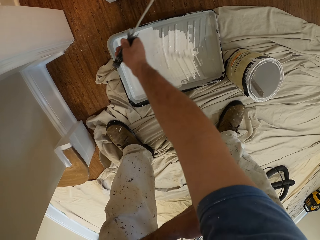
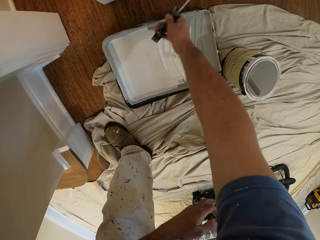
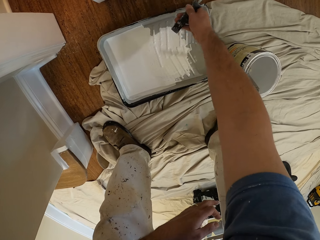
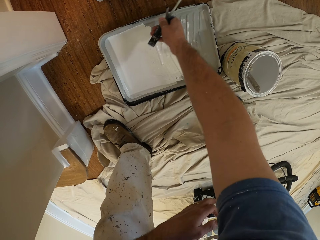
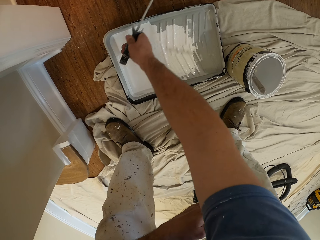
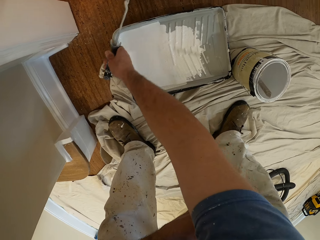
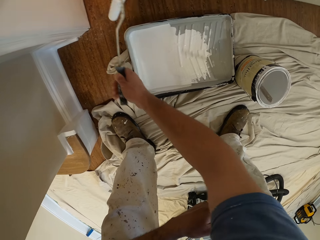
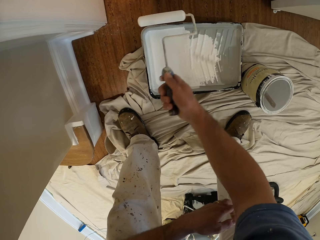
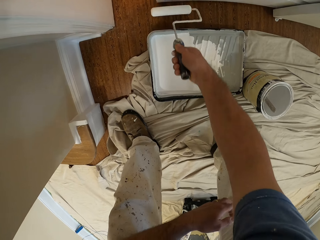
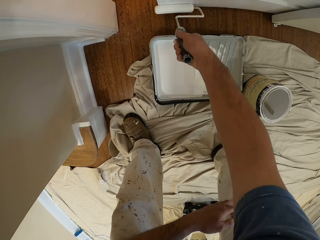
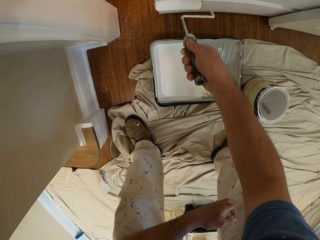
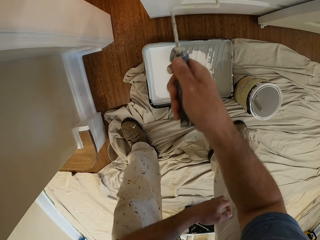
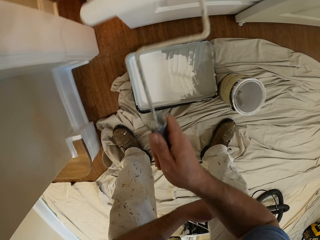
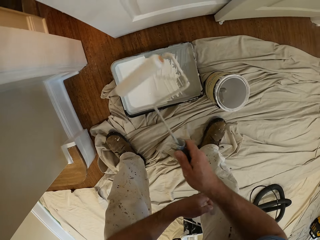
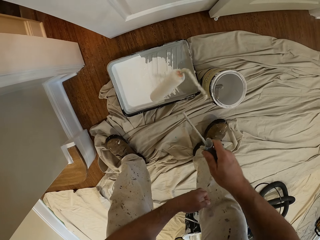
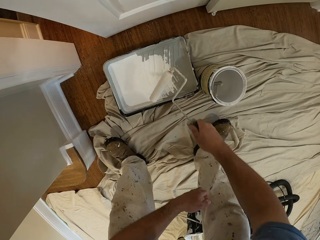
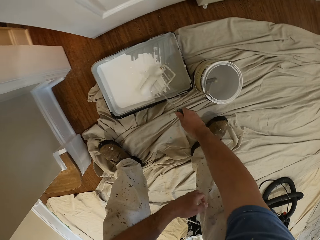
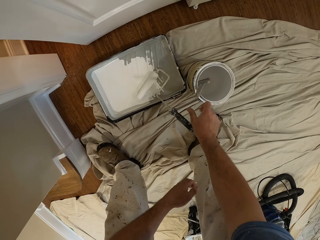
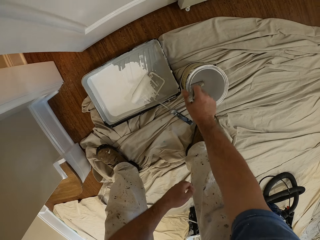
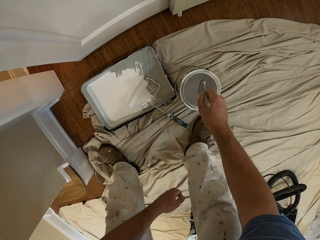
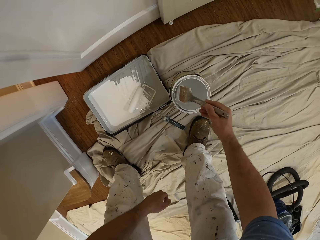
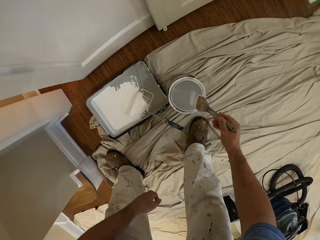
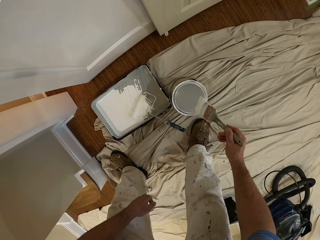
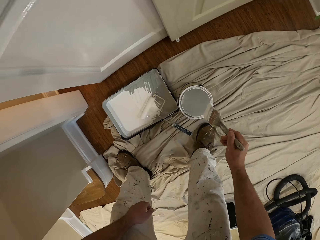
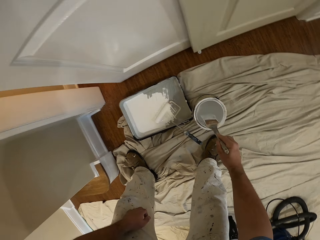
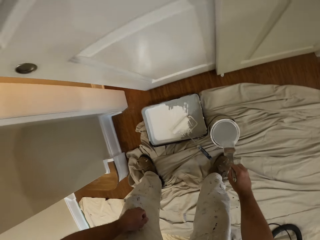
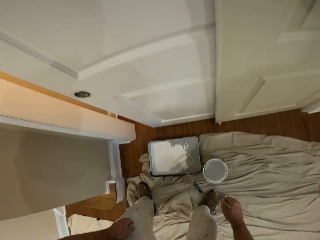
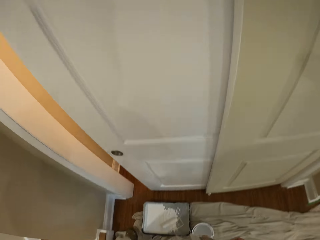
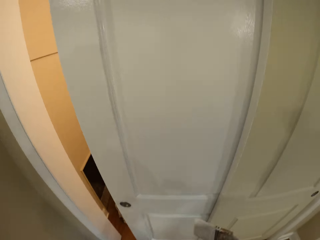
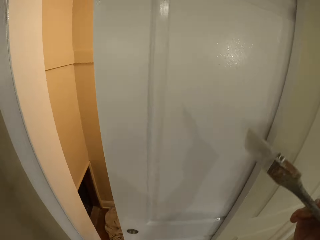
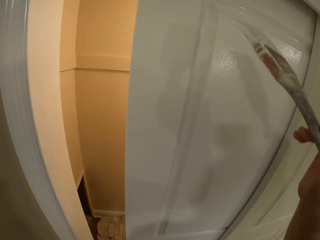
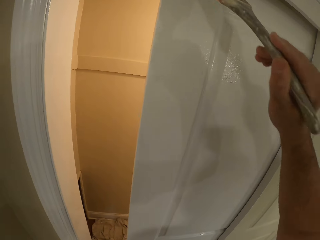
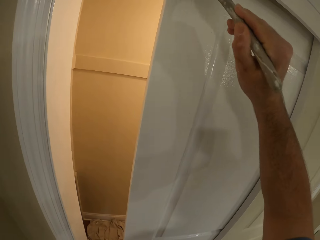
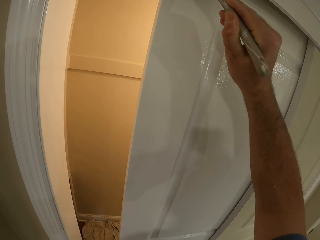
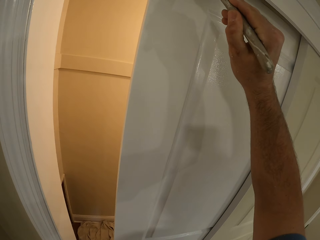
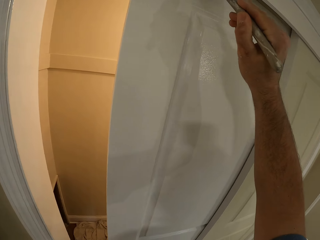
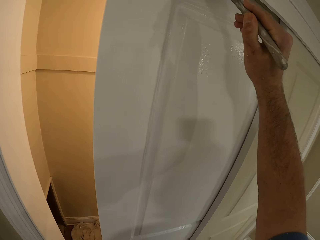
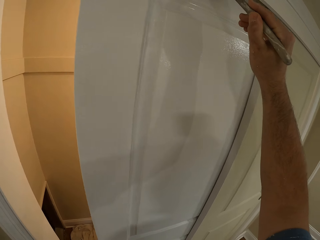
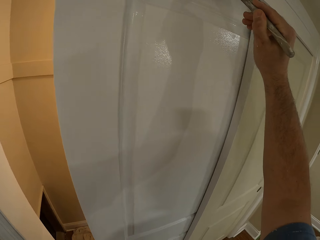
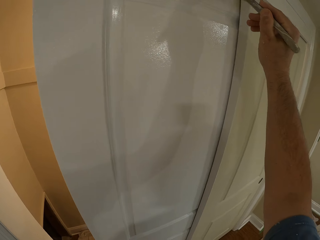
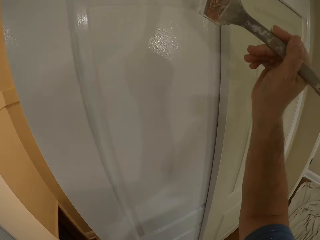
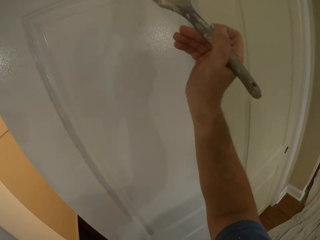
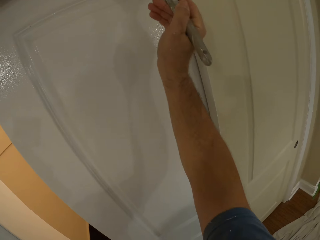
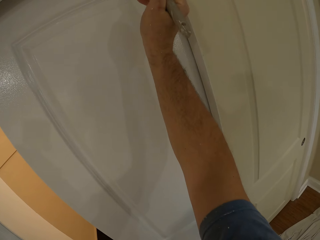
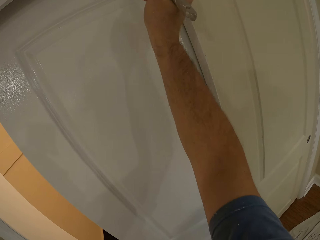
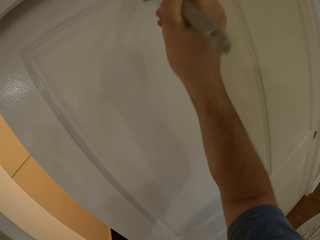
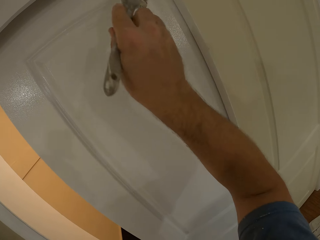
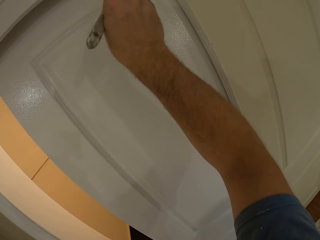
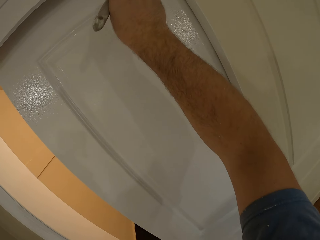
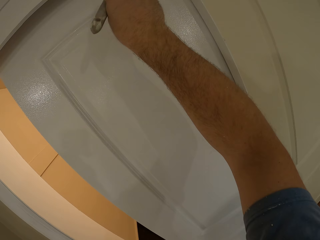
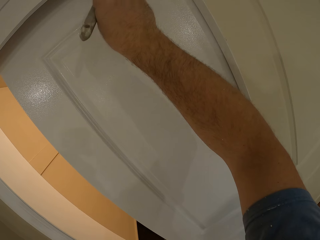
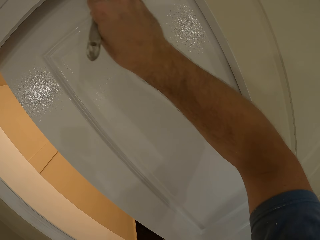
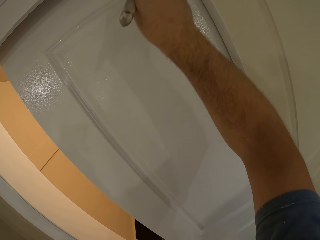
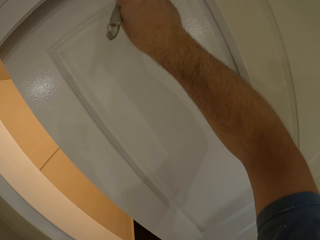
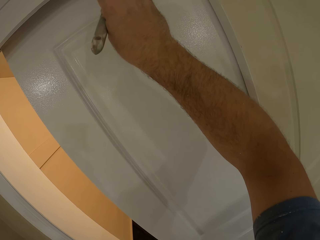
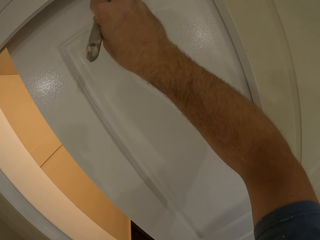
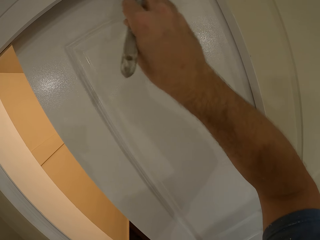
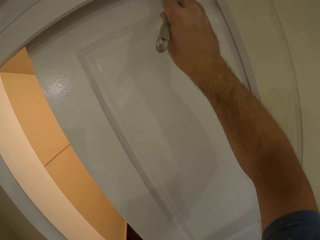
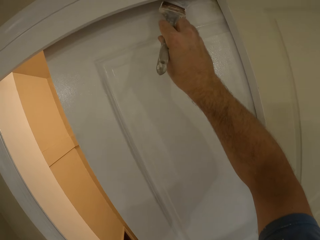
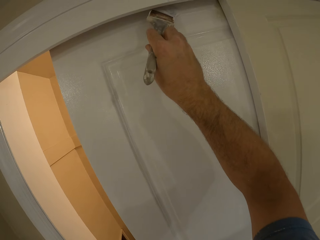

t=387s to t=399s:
The camera wearer removes the paint roller from the door. He drops the paint roller in the paint container. He picks up a paint brush from another paint container on the floor. He rubs the paint brush over the tip of the paint container. He removes the paint brush from the paint container. He paints the door with the paint brush in his right hand.

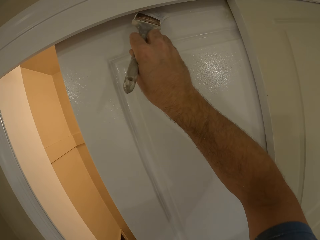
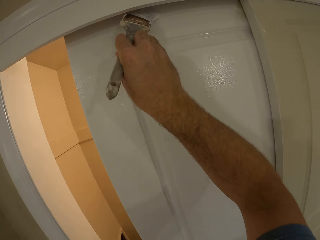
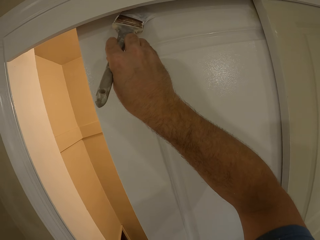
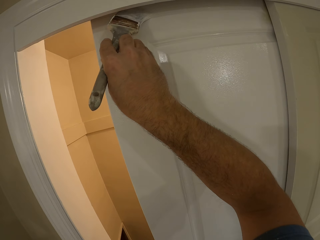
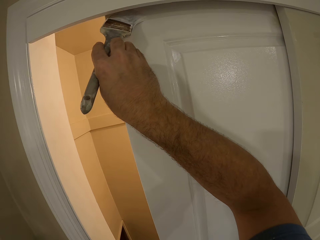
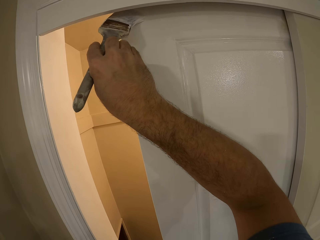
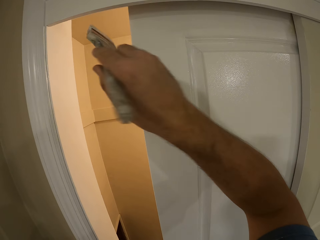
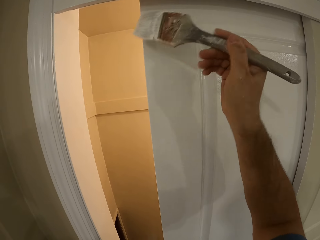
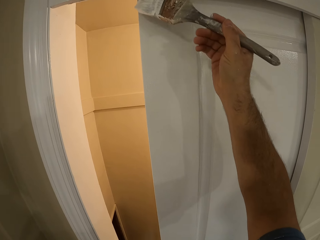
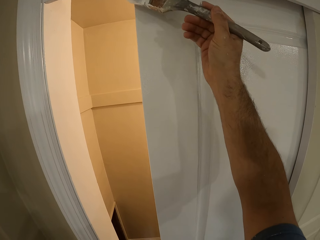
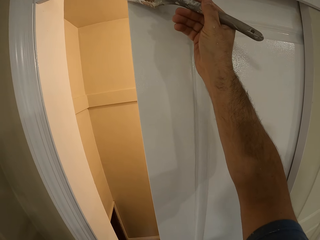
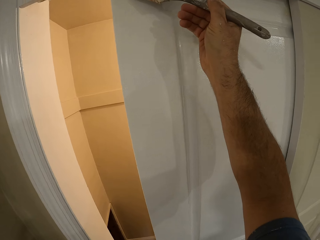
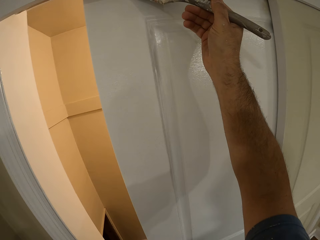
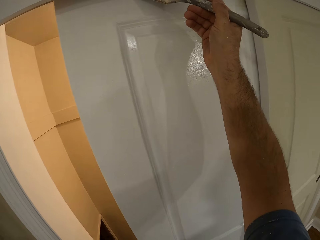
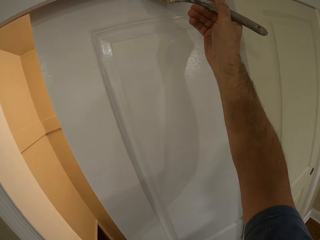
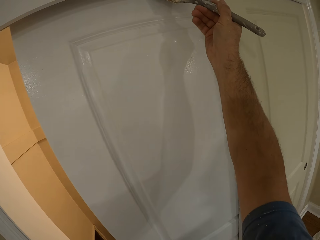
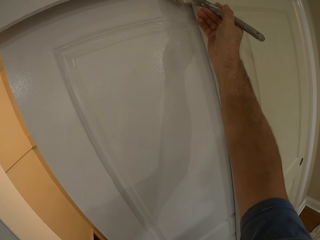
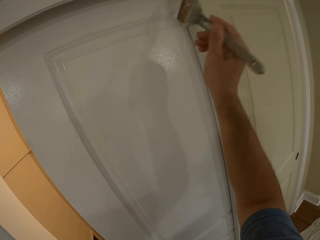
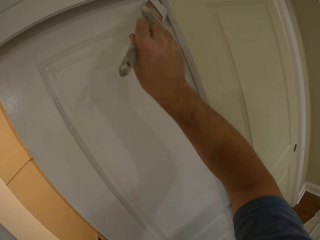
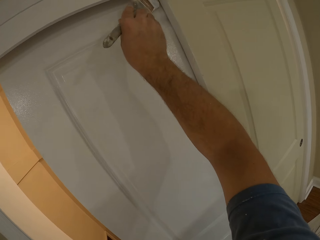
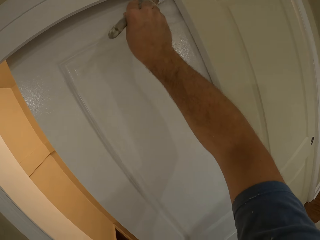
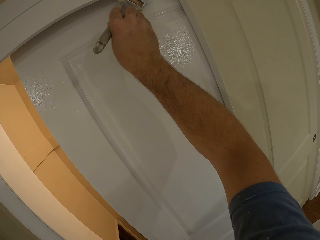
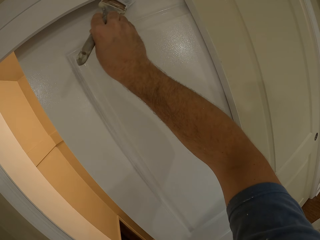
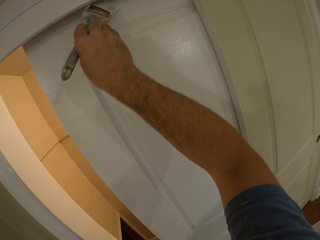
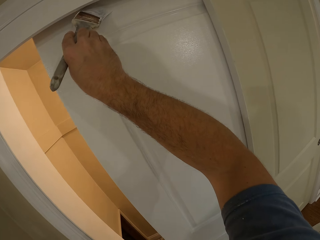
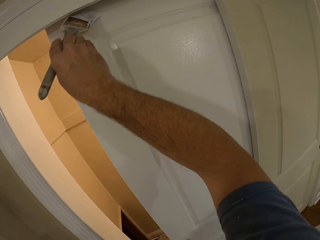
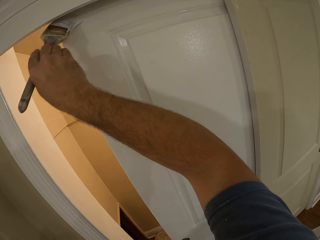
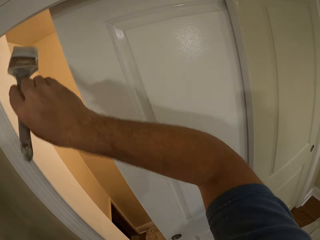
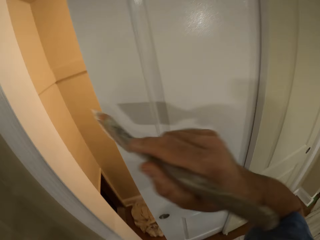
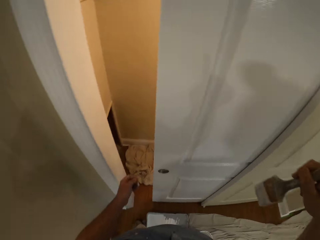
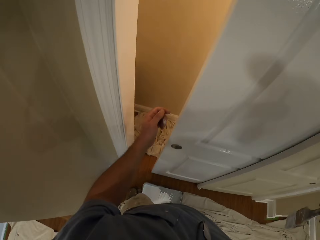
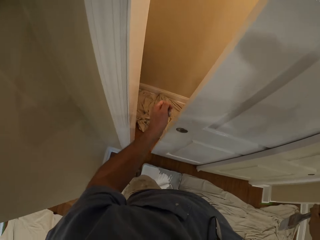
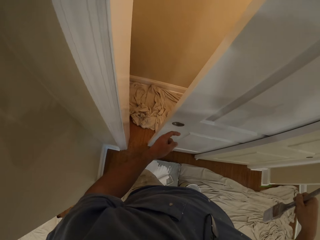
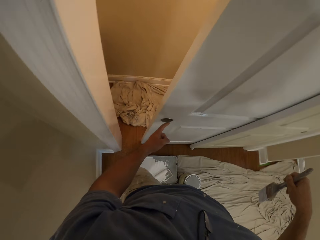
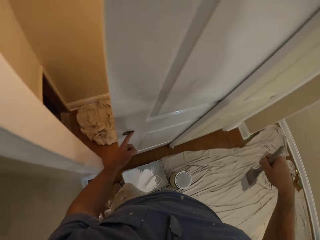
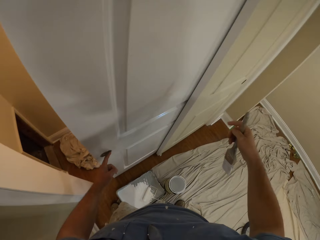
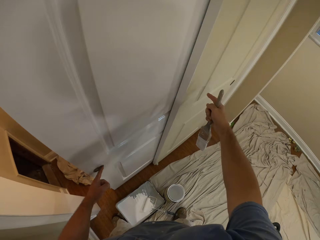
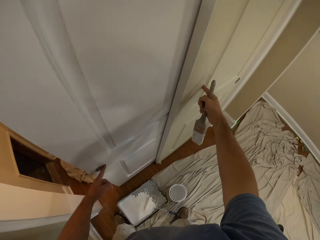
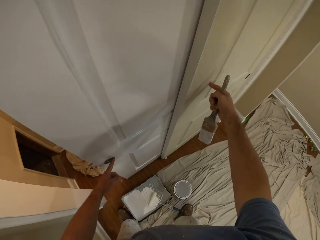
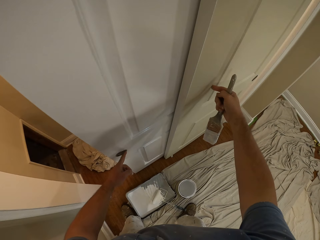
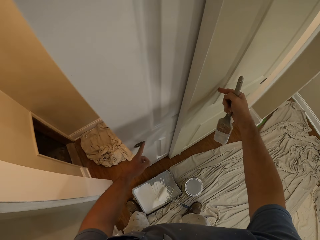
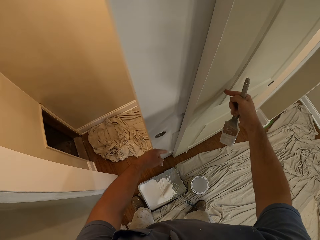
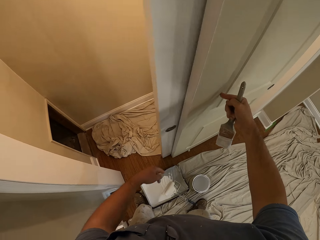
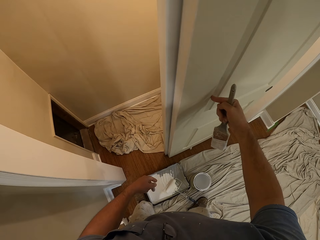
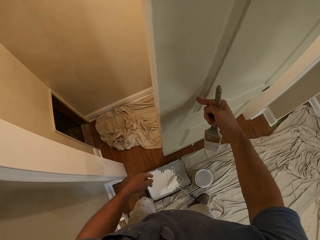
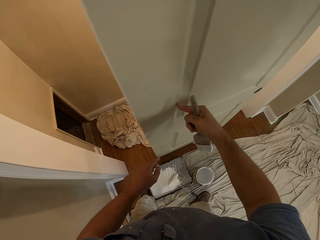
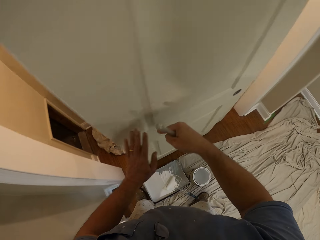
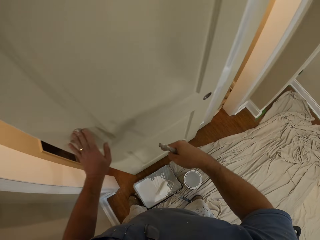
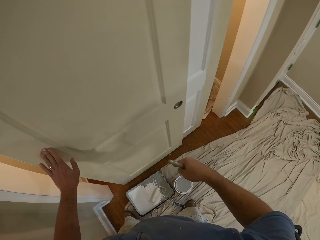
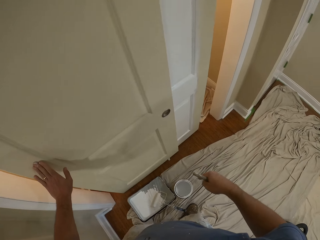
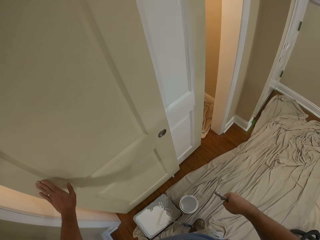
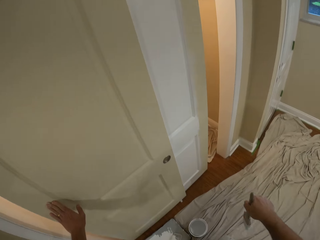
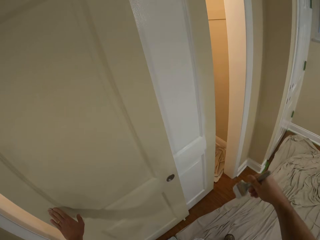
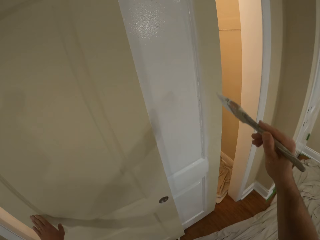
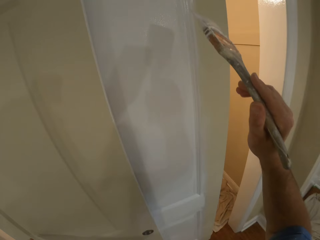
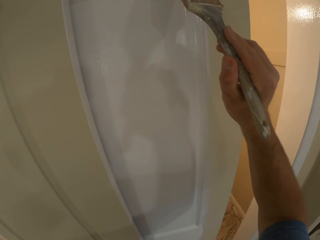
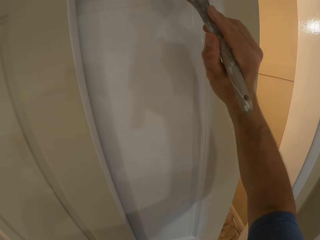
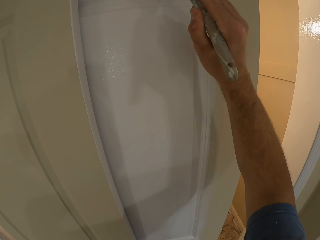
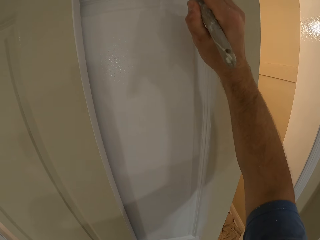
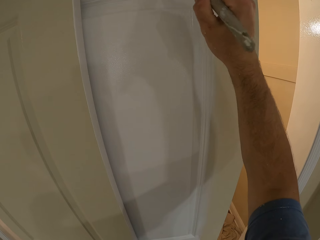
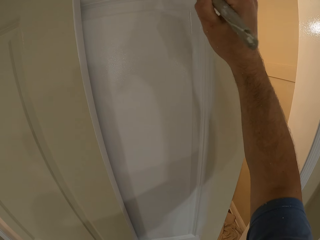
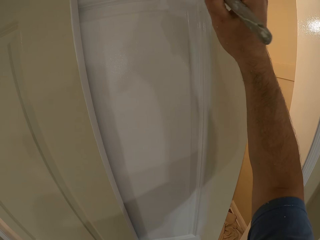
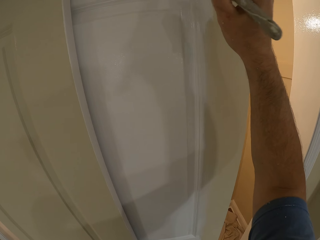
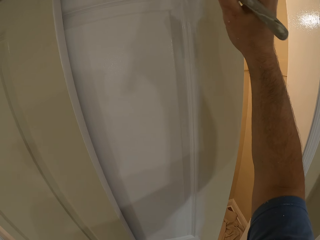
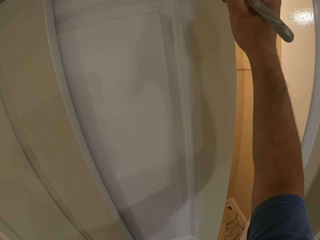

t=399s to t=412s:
The camera wearer removes the paint brush from the door. He touches the door. He adjusts the door with his hands. He touches the other door. He pushes the two doors. He paints the door with the paint brush in his right hand.
